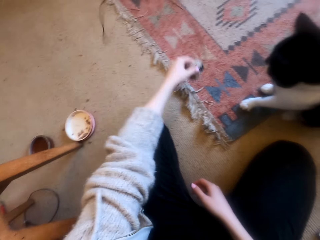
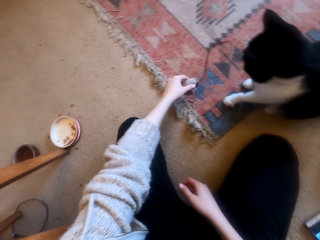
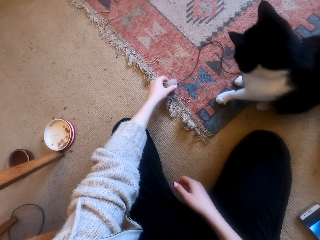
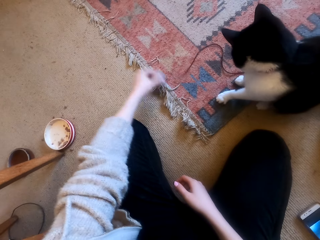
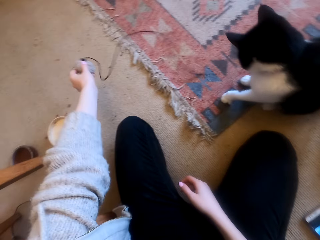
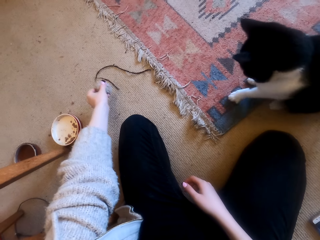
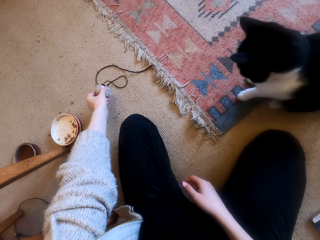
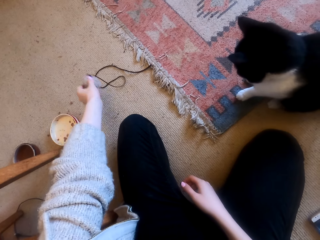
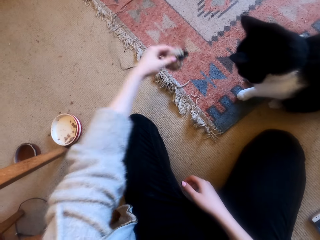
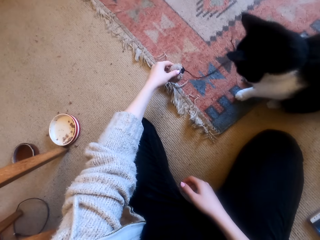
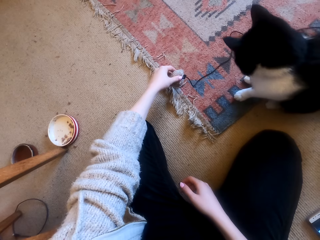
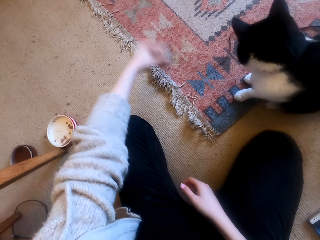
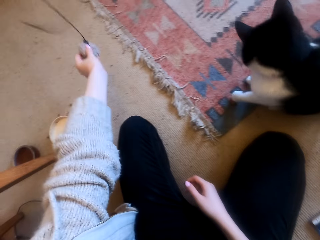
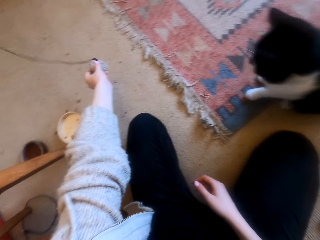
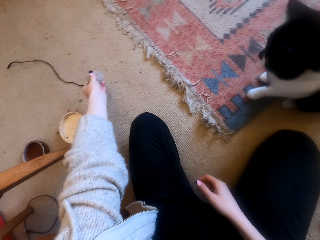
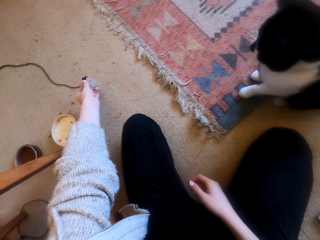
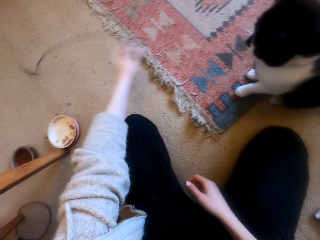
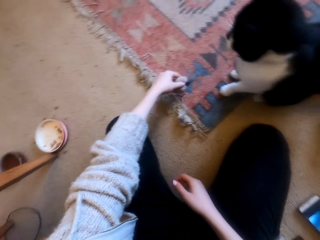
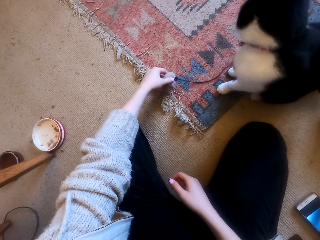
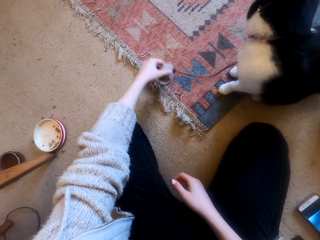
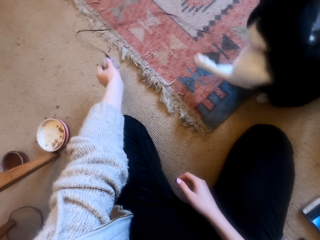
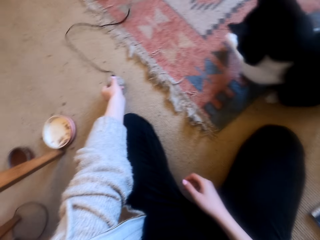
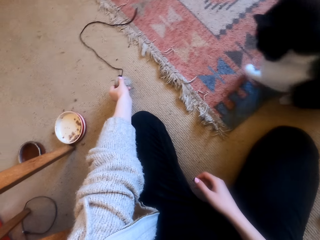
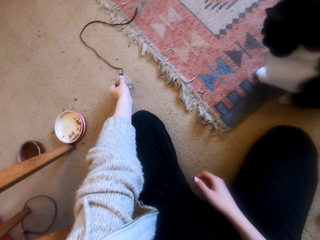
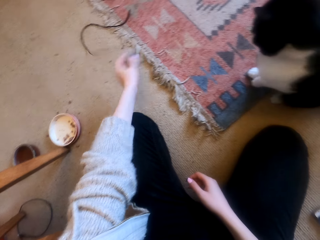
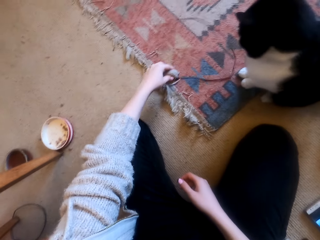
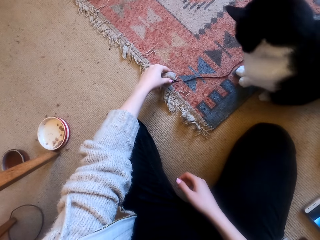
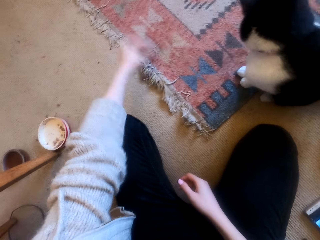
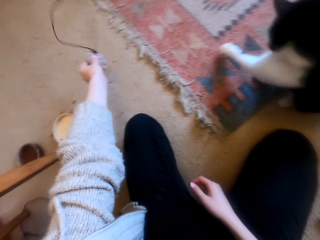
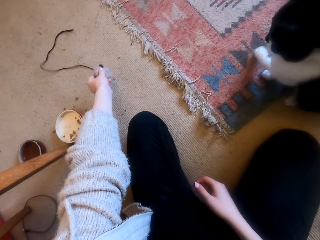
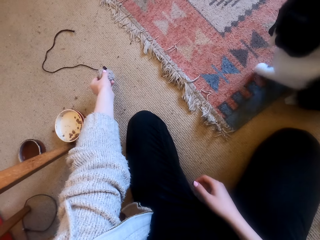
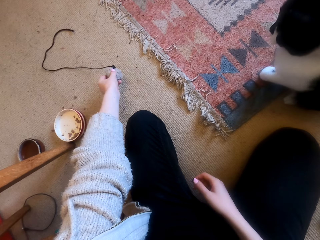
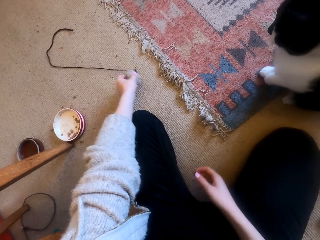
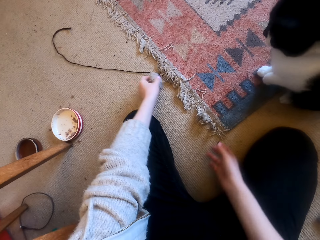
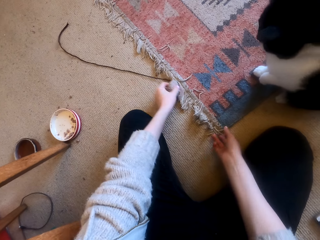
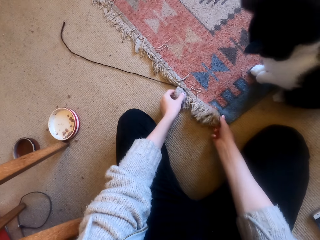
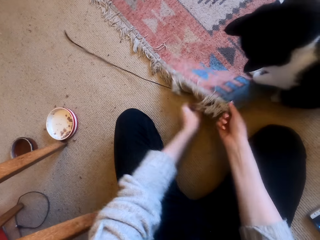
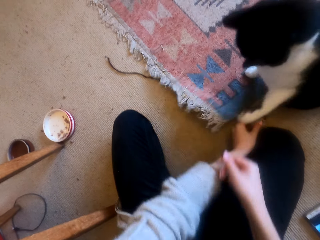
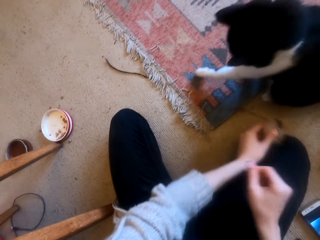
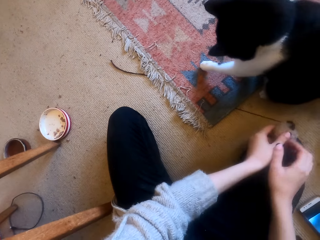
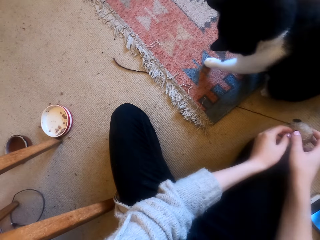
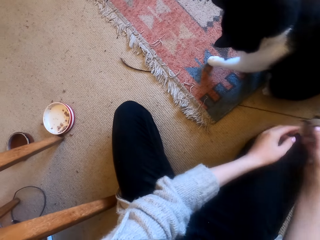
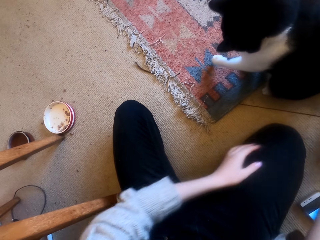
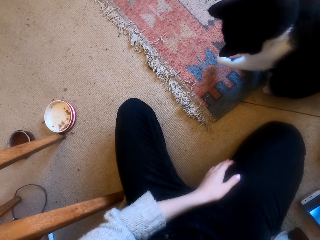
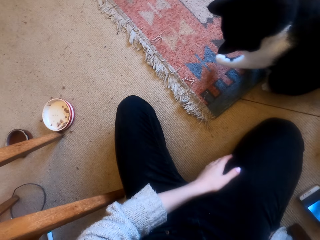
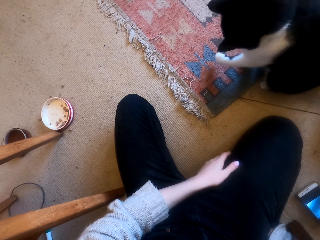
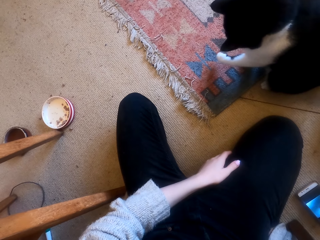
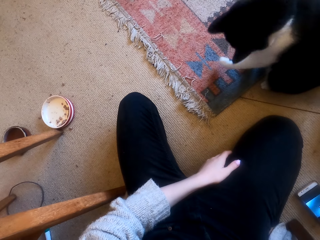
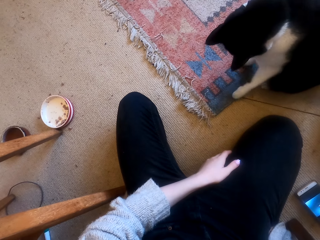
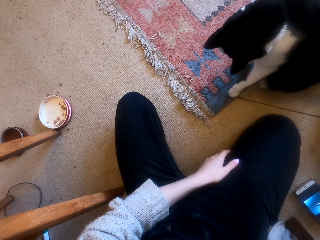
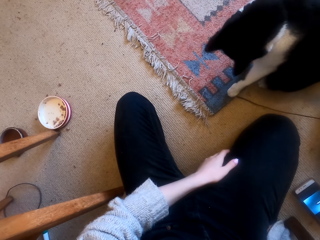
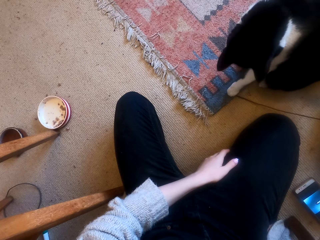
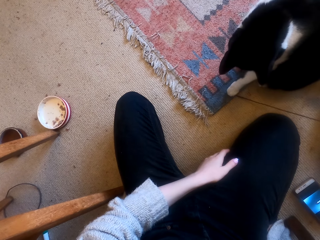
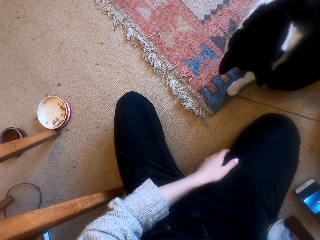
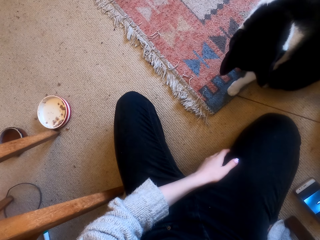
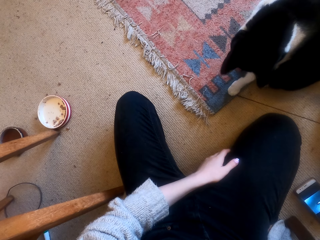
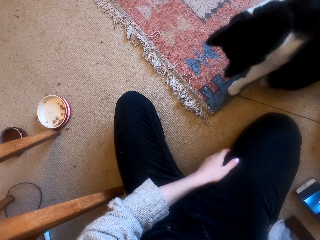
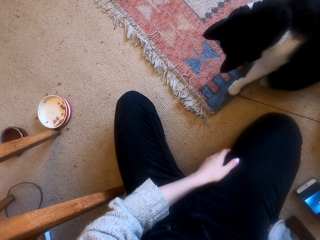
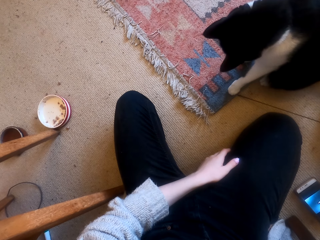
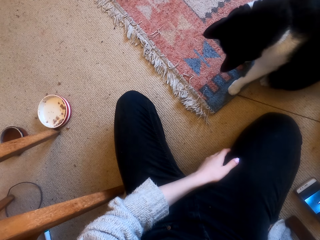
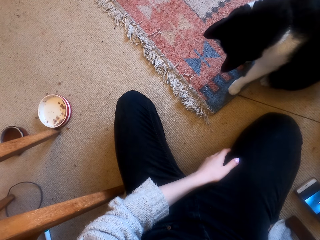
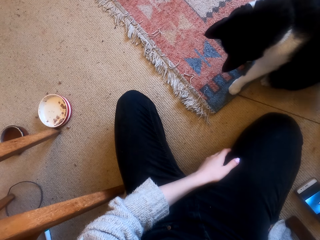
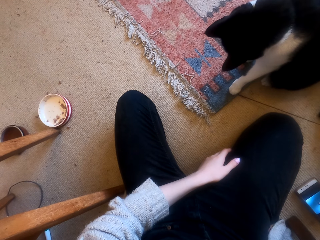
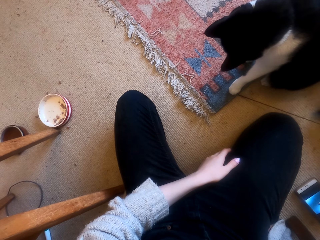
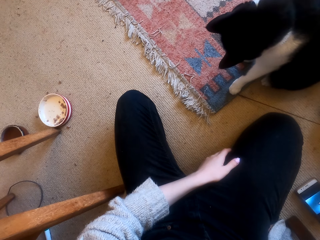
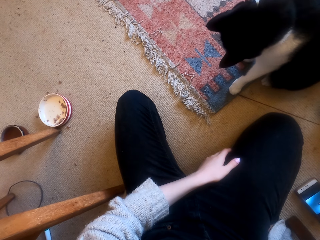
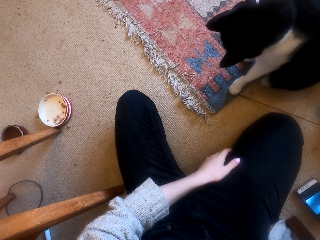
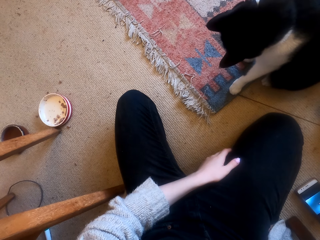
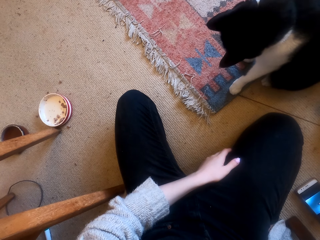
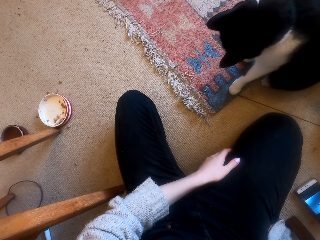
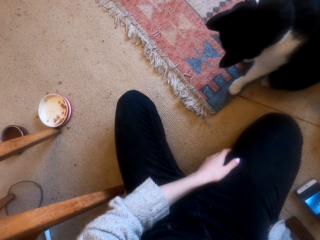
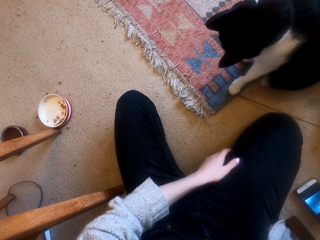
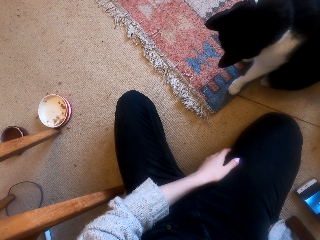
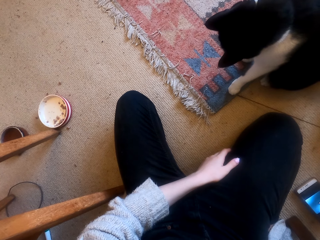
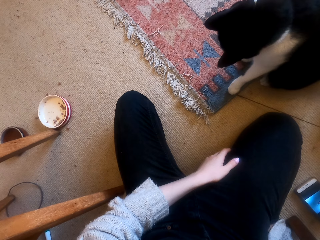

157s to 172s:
The camera wearer pulls the cat toy from the cat. They swing the cat toy. They pull the cat toy under the carpet.

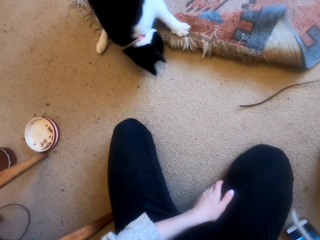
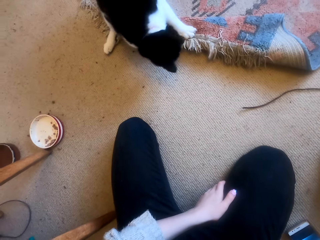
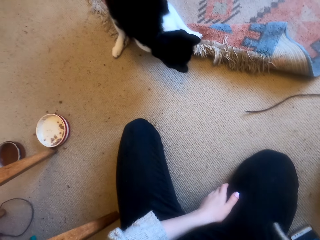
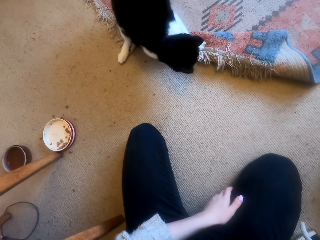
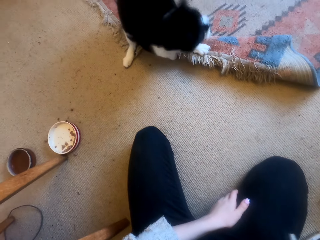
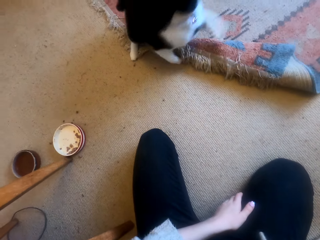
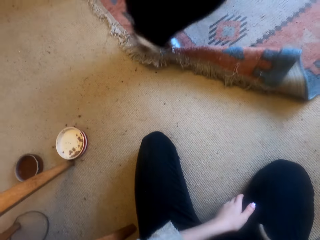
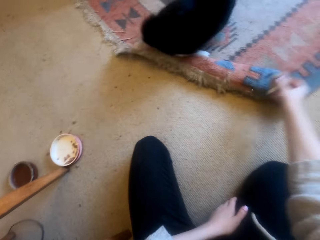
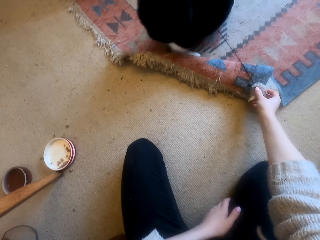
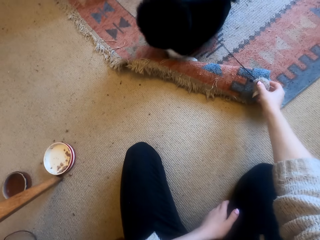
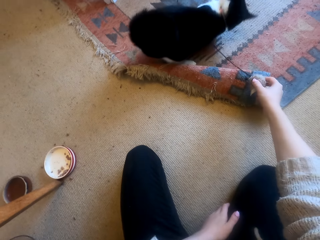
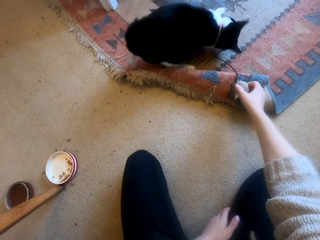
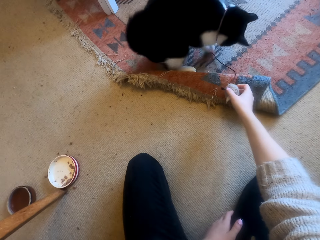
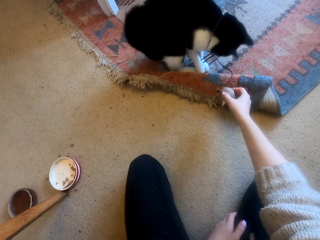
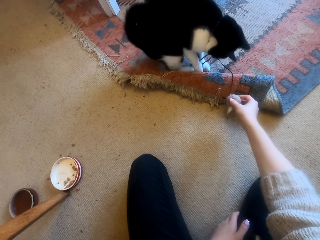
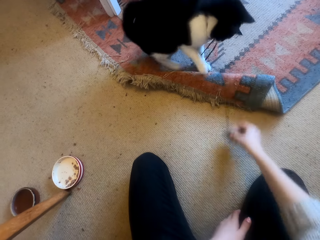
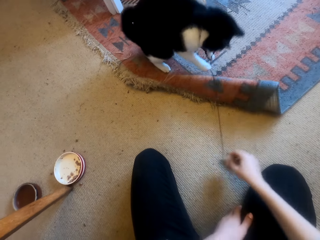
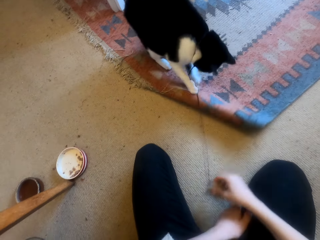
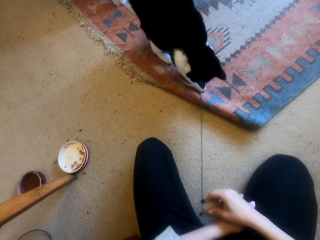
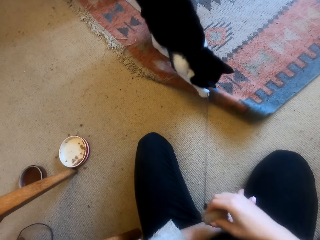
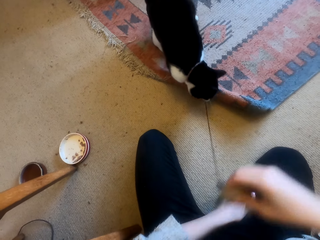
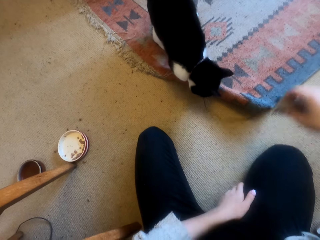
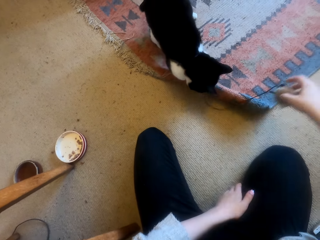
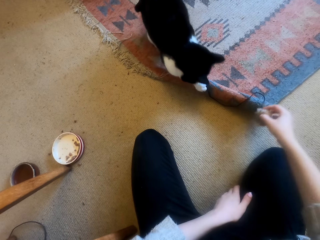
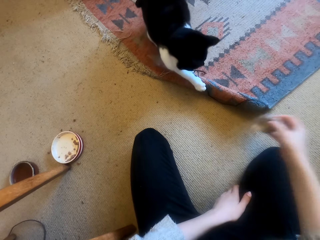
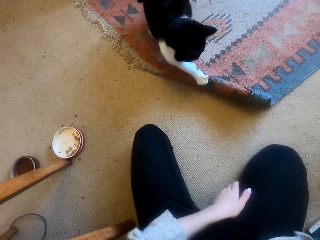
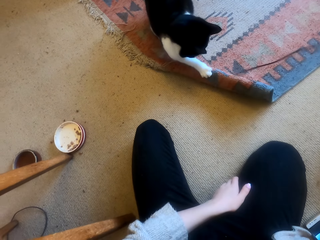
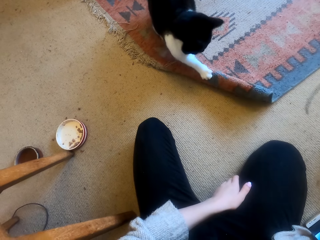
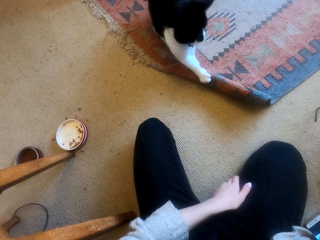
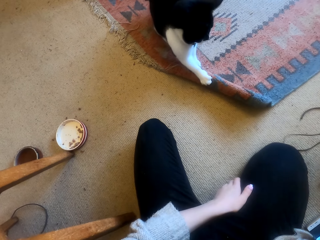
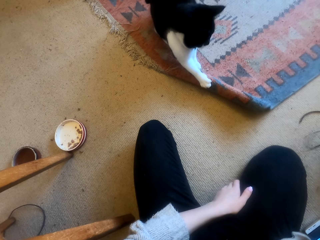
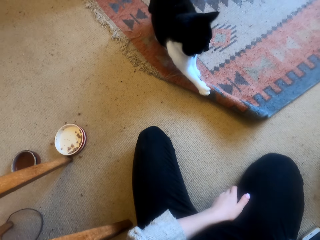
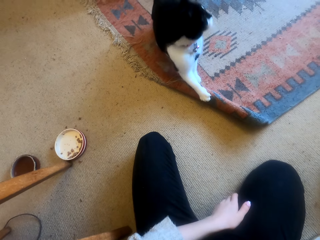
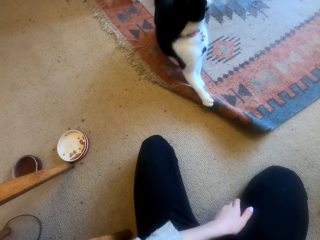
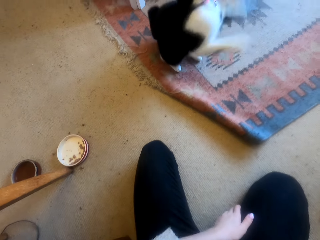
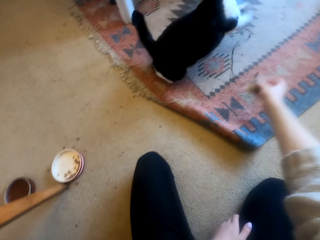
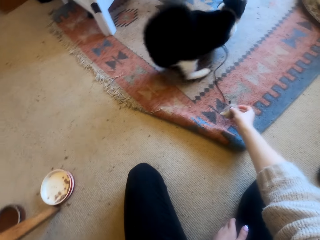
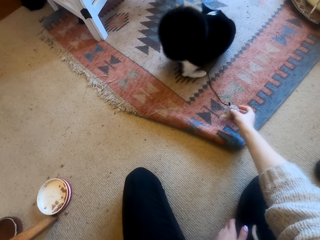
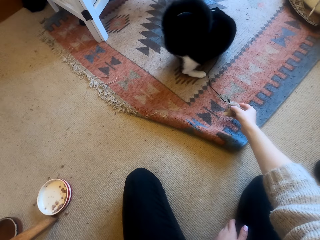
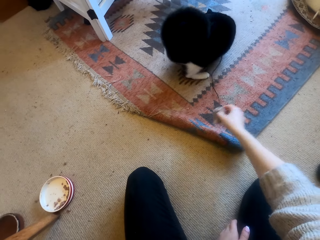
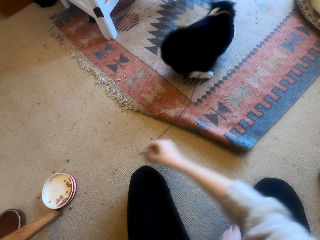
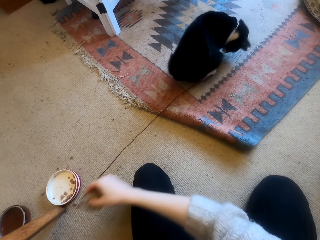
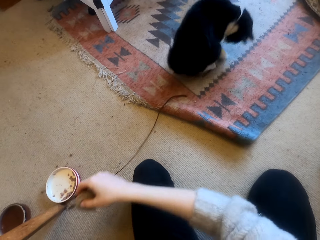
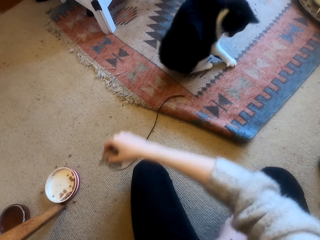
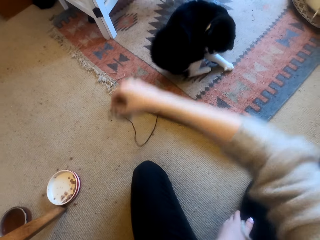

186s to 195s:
The camera wearer drops the cat toy on the carpet. They pull the cat toy from the cat.
